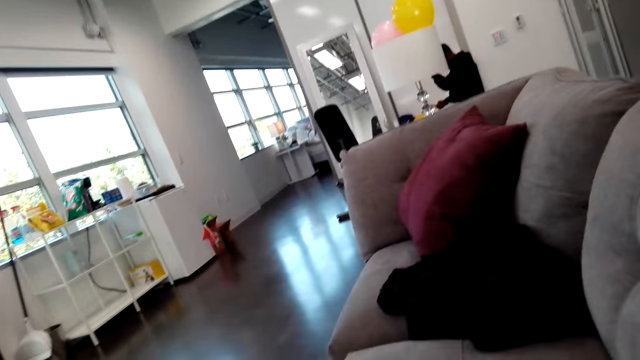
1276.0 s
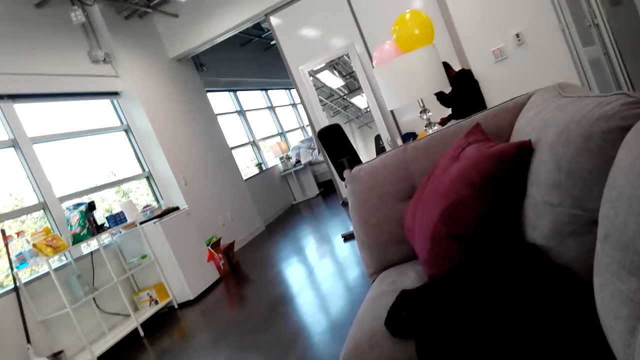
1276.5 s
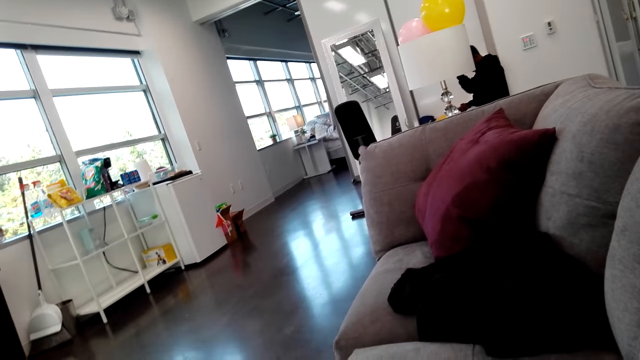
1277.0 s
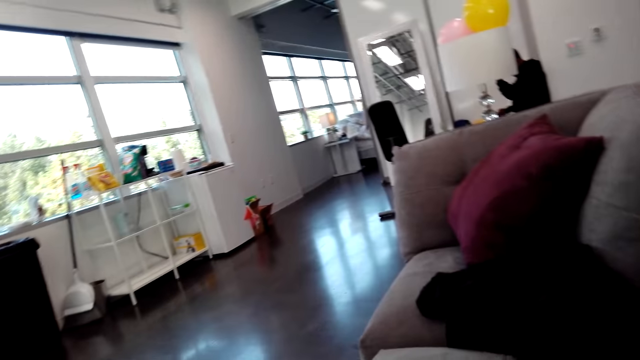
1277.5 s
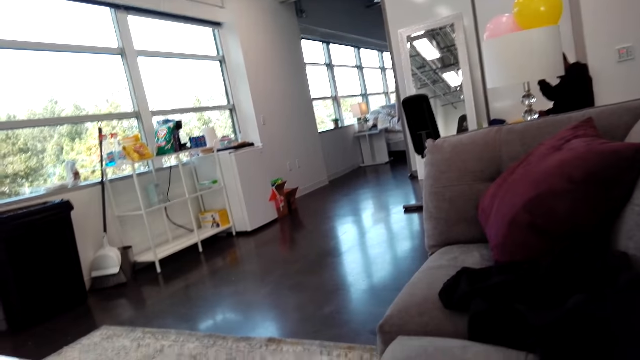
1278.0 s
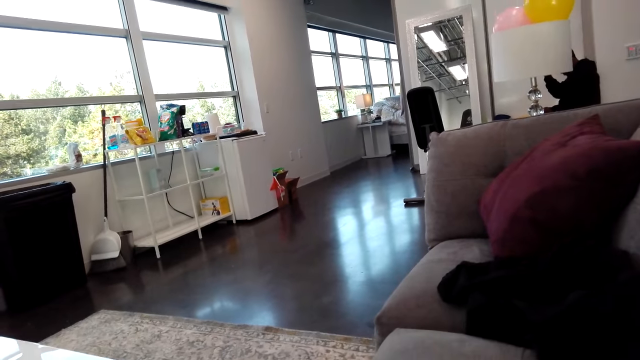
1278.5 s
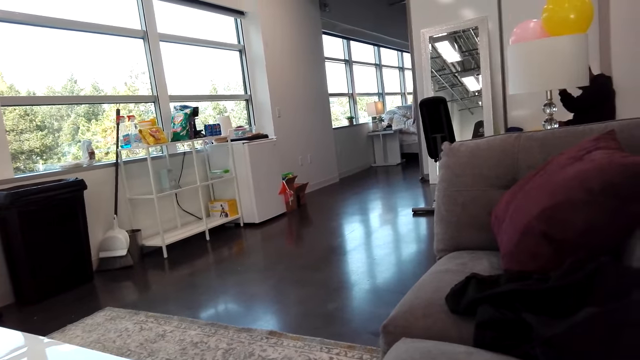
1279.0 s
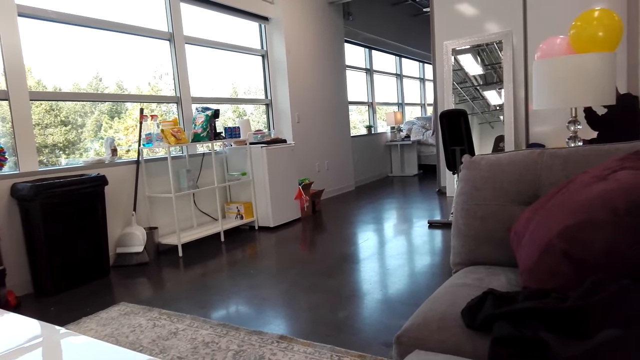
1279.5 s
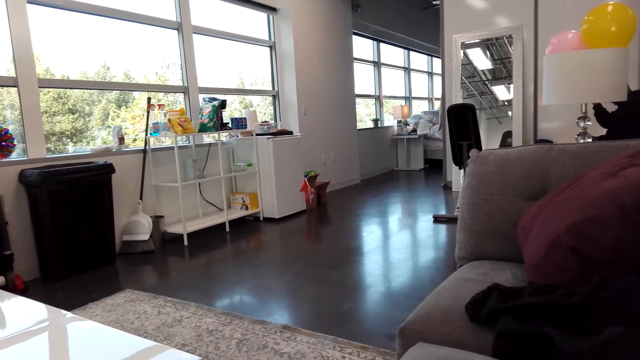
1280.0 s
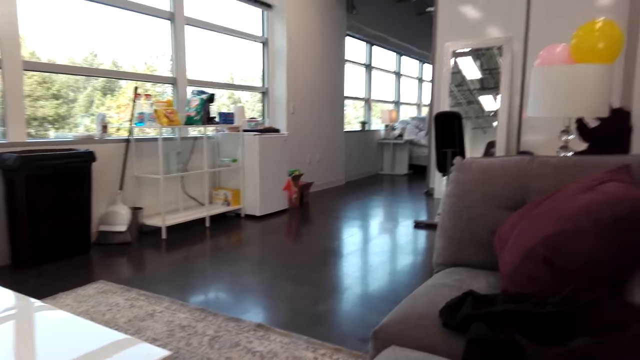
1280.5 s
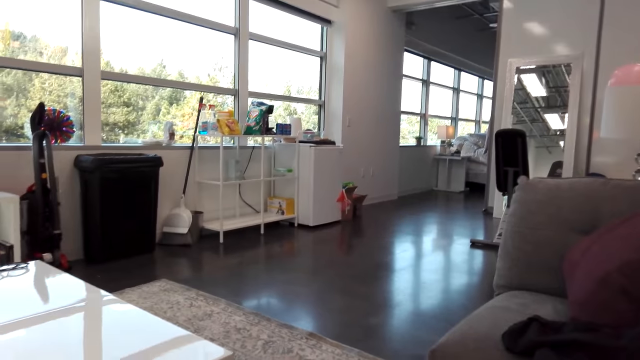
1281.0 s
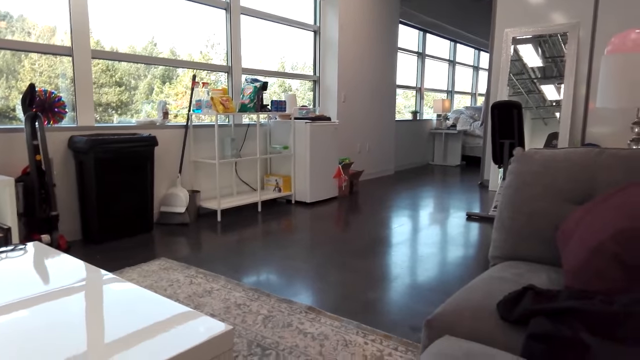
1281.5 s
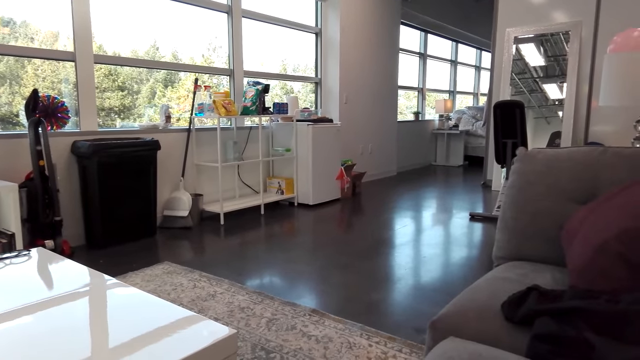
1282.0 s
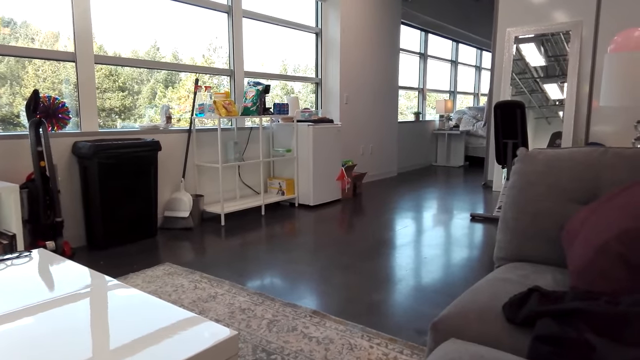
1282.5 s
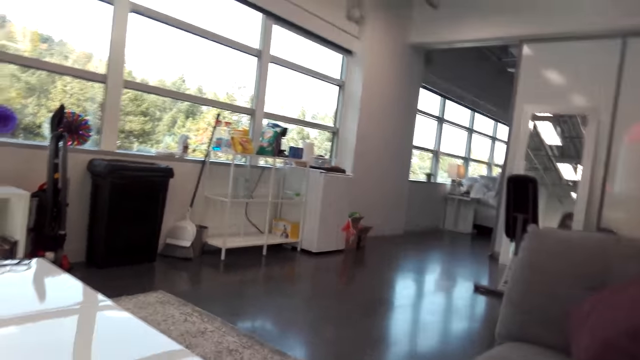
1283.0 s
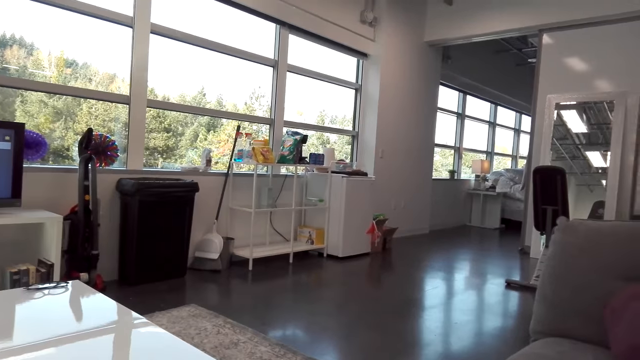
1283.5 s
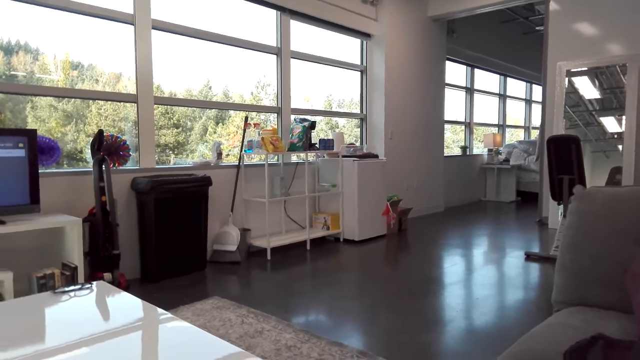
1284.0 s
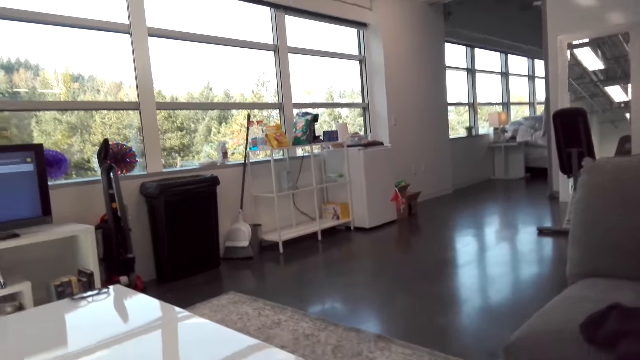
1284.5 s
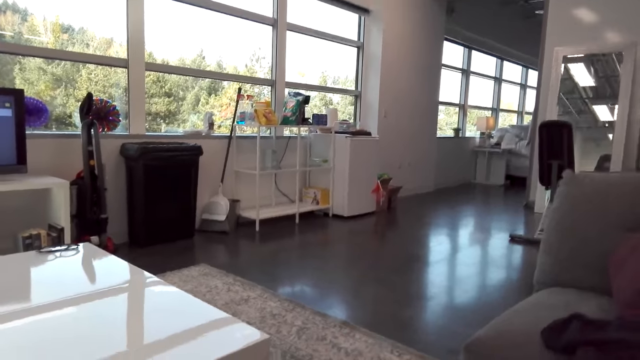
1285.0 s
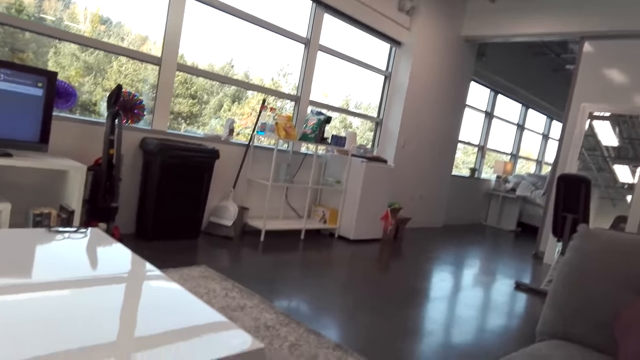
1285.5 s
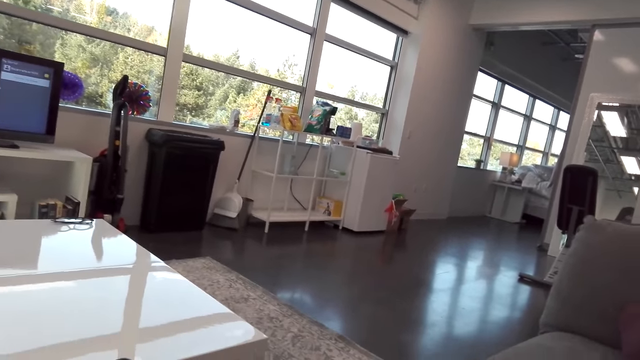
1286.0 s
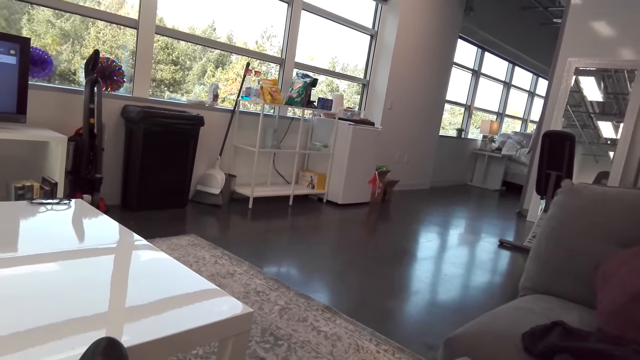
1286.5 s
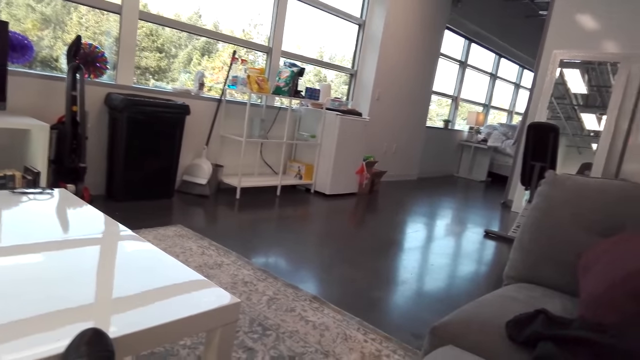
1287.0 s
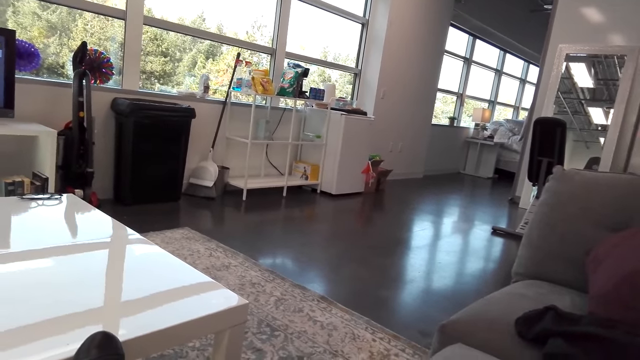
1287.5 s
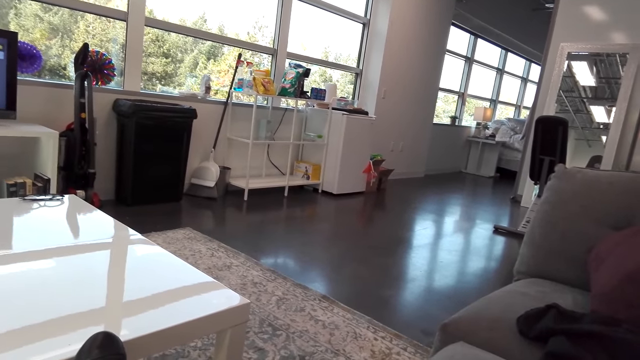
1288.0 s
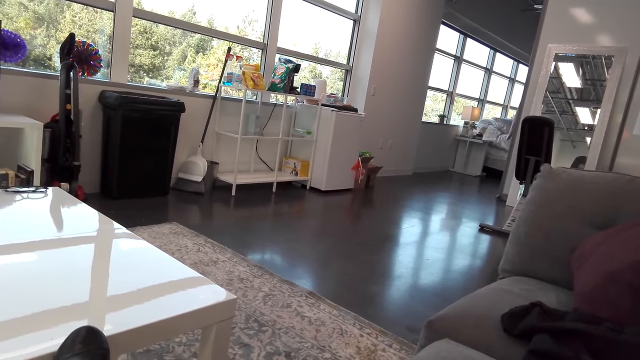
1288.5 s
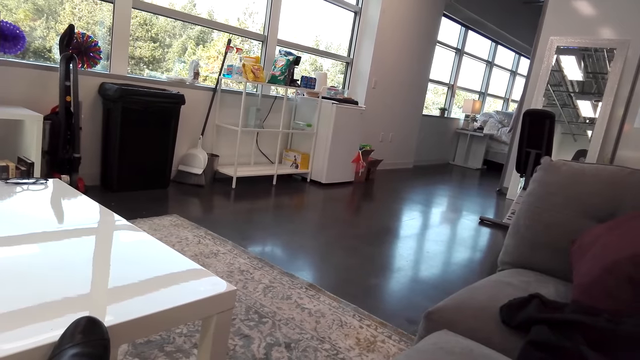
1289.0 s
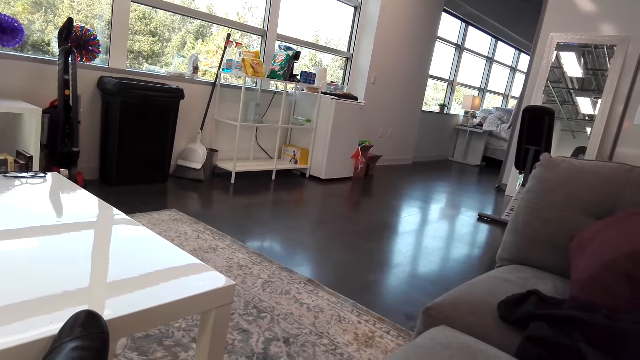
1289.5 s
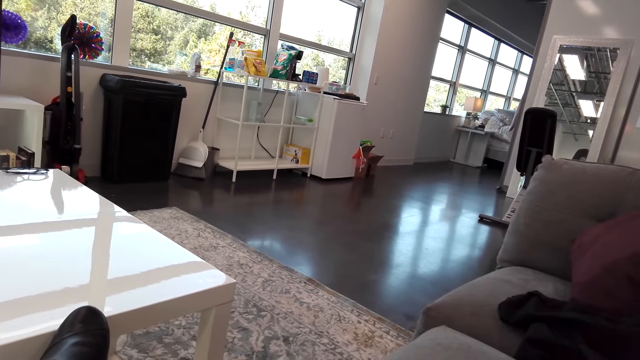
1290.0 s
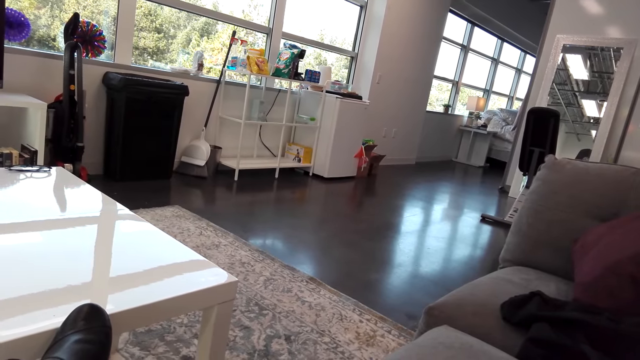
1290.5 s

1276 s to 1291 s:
The camera wearer looks around. A man laughs. The camera wearer talks to the man.

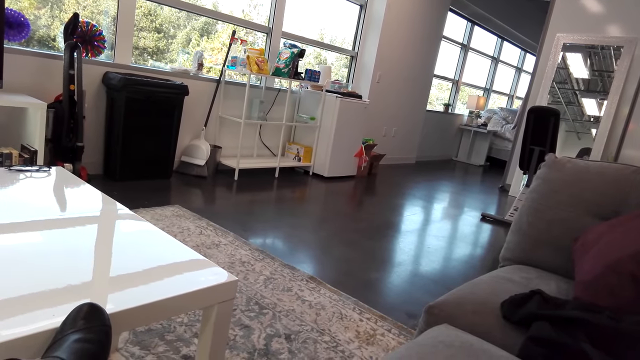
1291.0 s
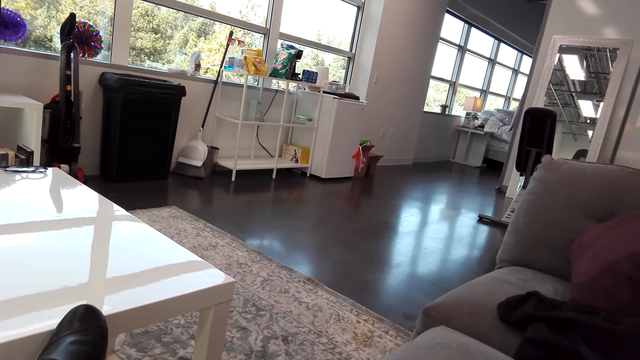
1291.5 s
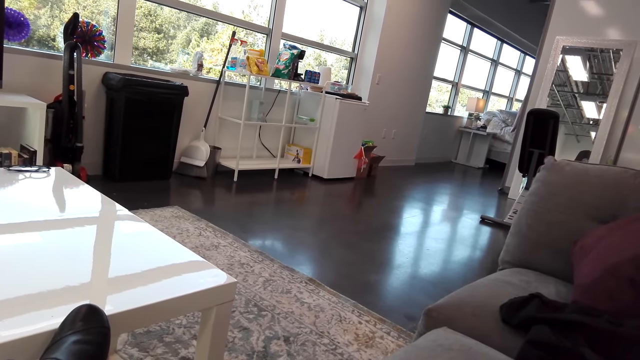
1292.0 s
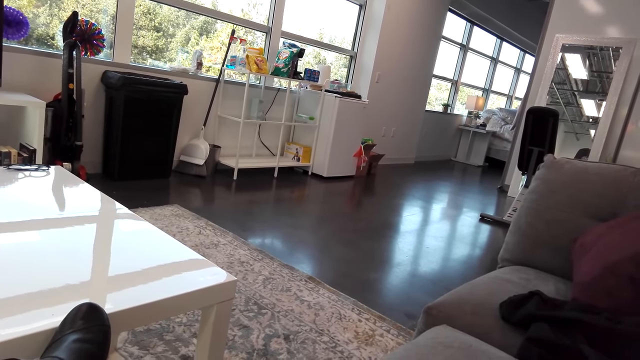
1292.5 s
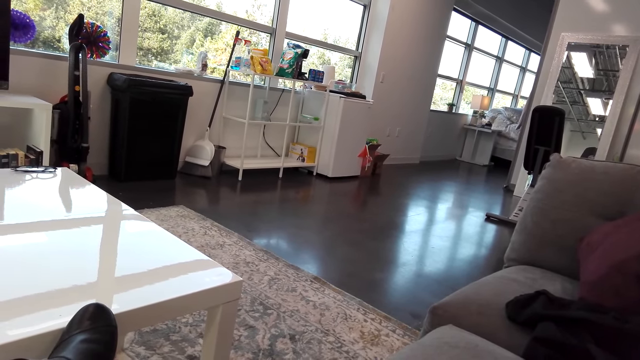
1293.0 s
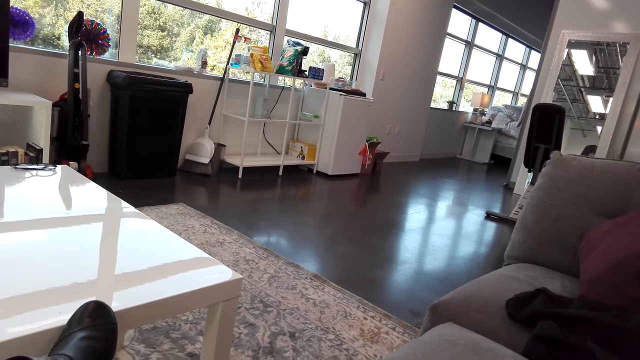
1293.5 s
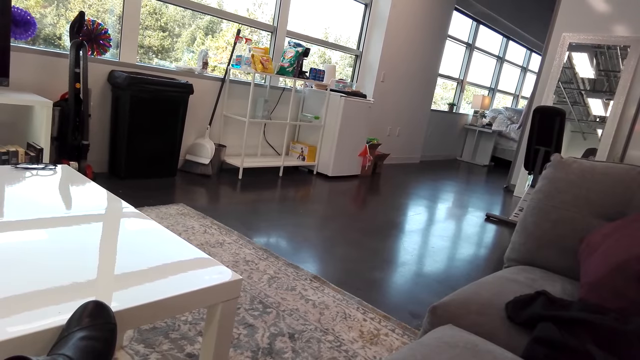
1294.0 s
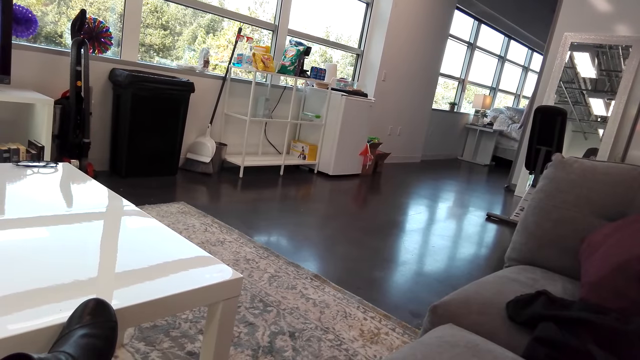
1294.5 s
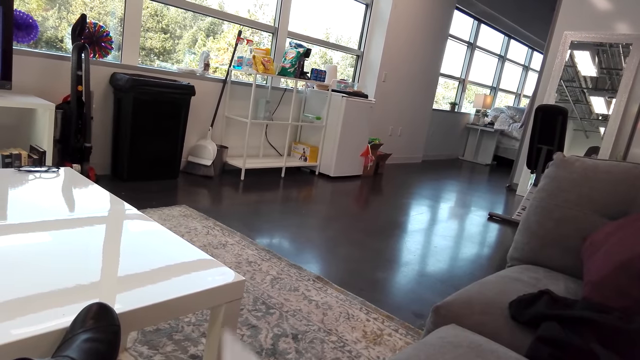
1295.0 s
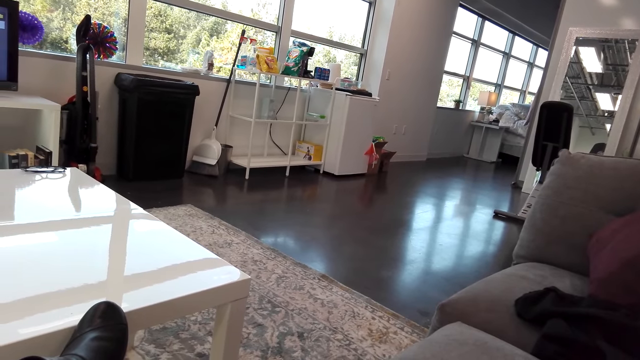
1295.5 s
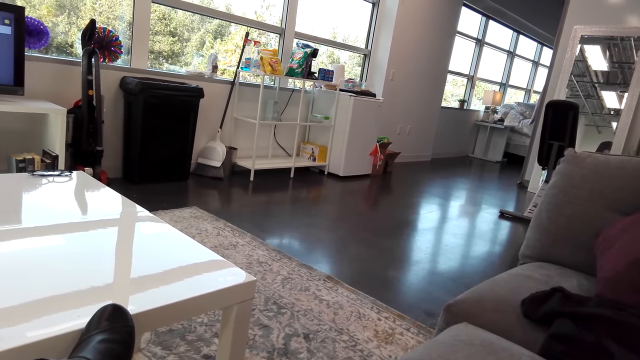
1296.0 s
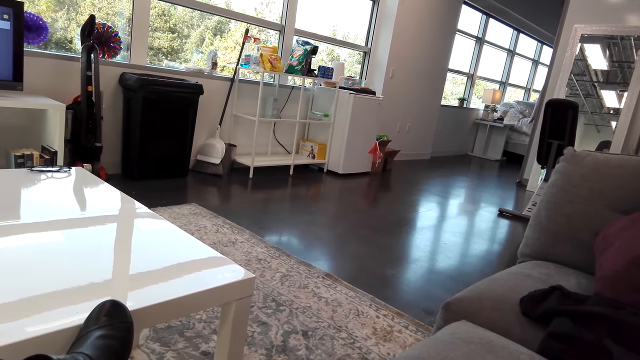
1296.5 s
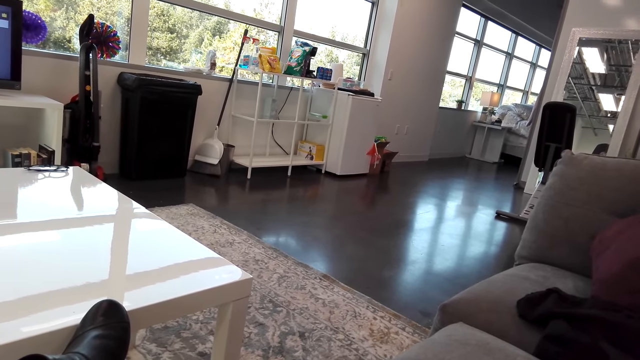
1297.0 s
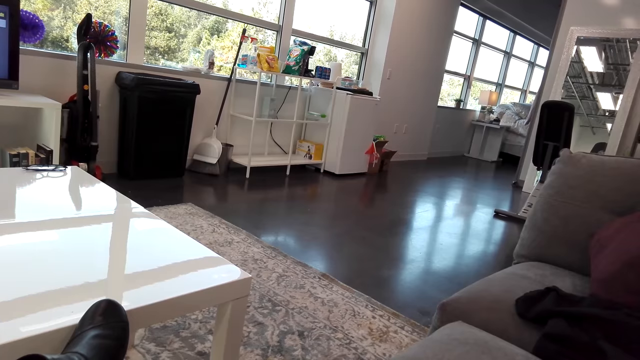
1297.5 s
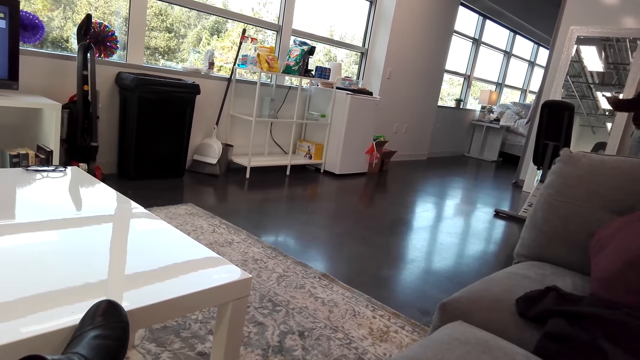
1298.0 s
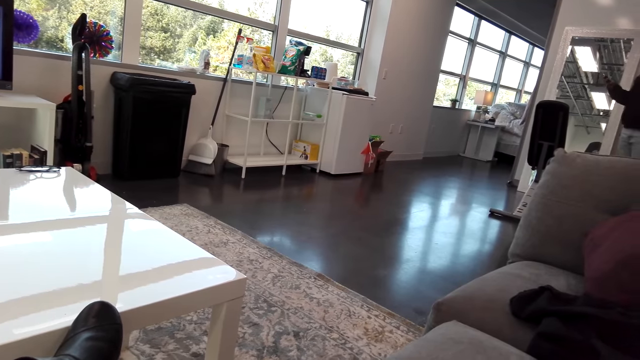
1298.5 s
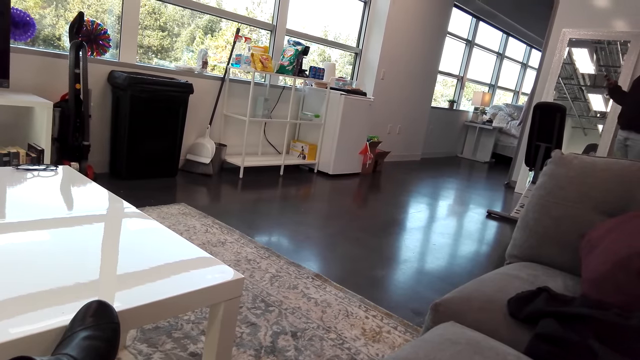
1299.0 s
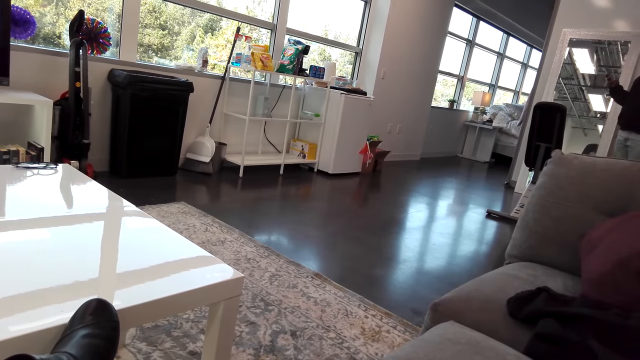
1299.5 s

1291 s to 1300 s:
A person stands in the room.
